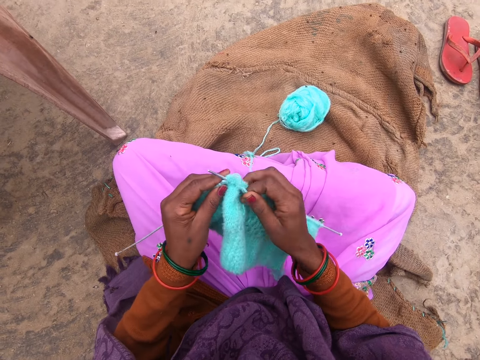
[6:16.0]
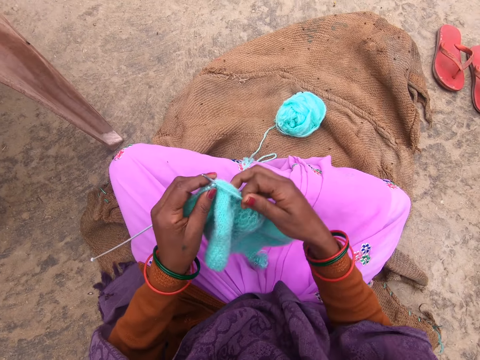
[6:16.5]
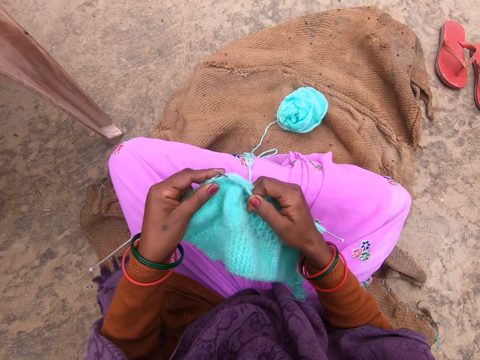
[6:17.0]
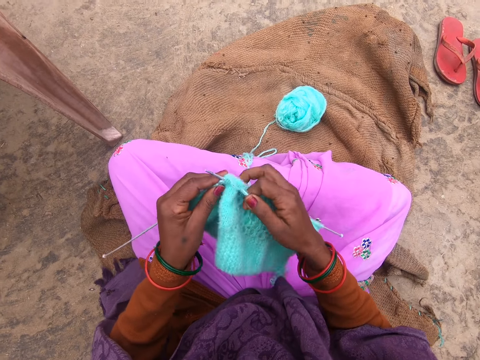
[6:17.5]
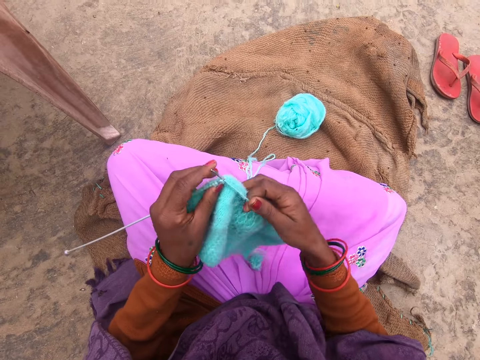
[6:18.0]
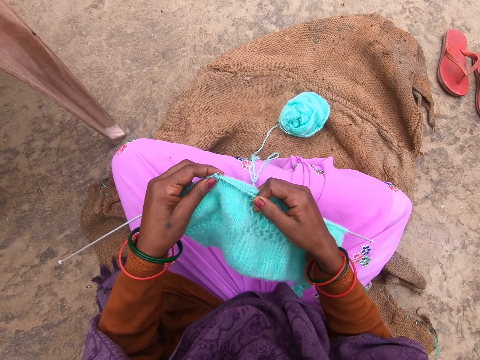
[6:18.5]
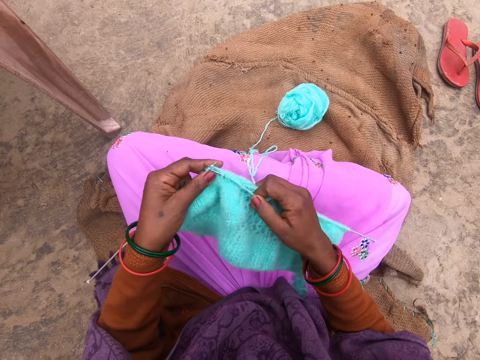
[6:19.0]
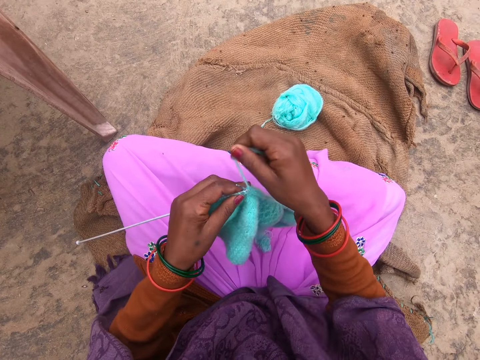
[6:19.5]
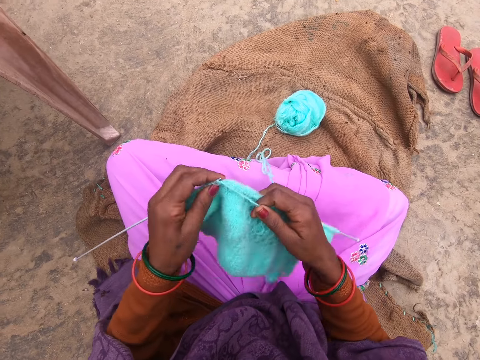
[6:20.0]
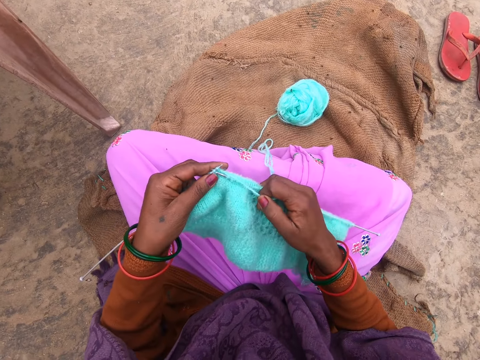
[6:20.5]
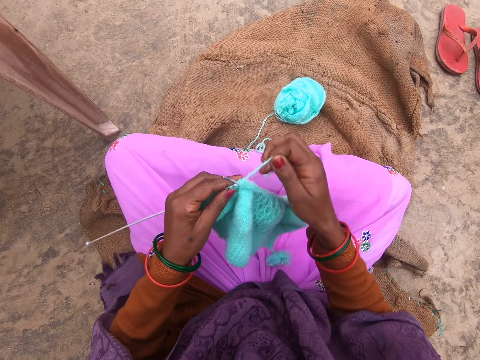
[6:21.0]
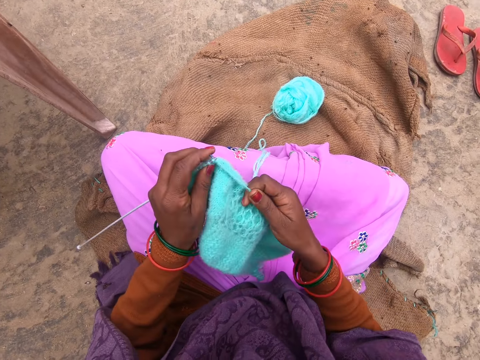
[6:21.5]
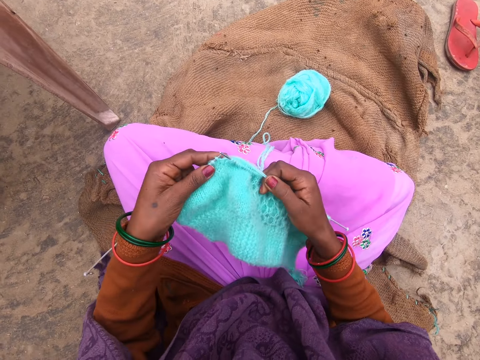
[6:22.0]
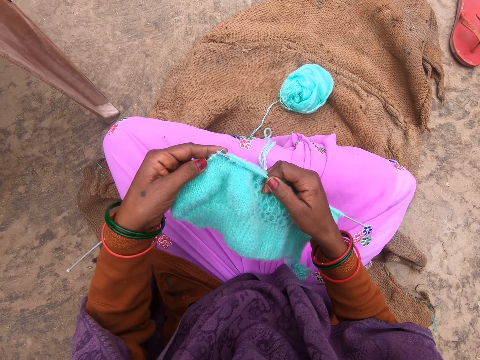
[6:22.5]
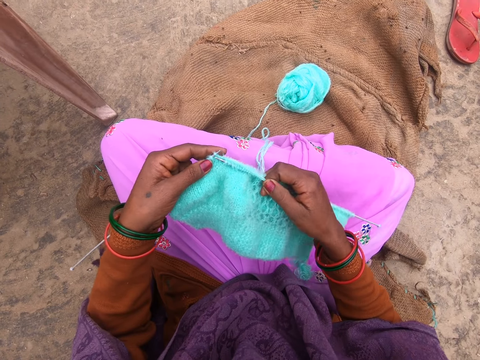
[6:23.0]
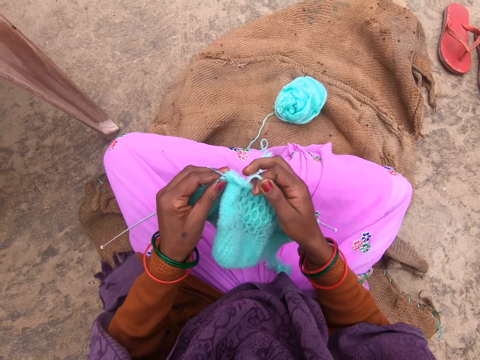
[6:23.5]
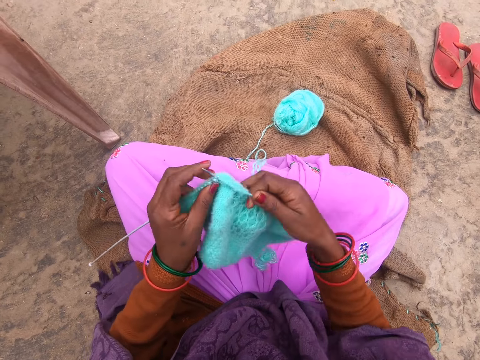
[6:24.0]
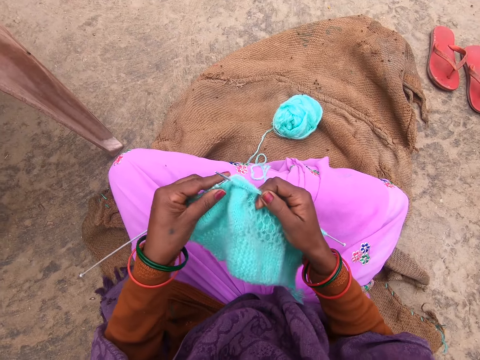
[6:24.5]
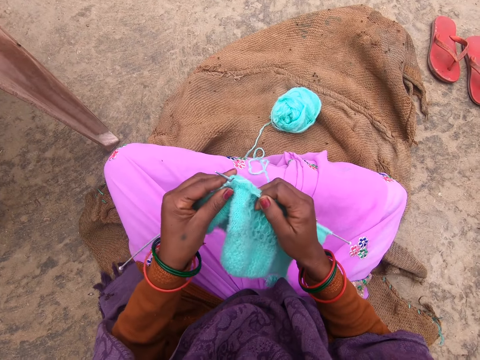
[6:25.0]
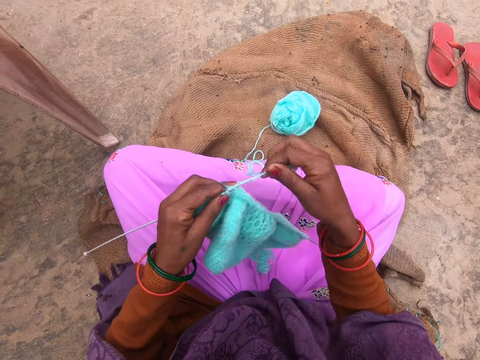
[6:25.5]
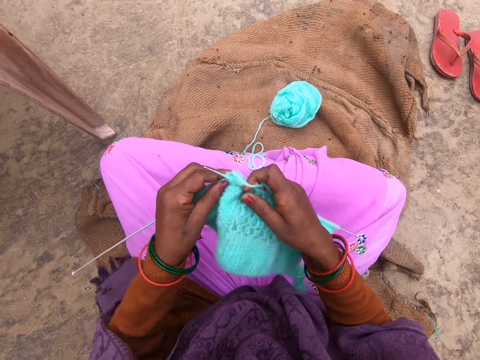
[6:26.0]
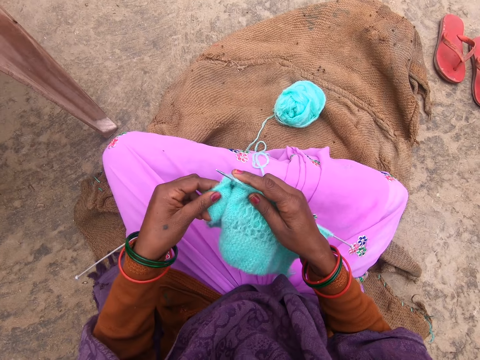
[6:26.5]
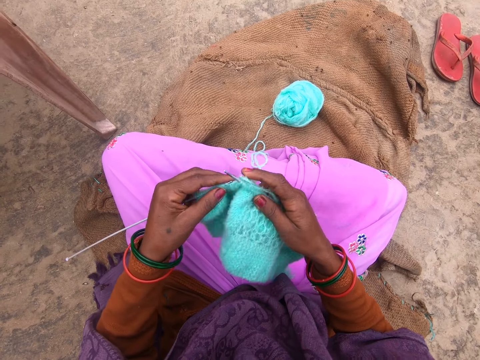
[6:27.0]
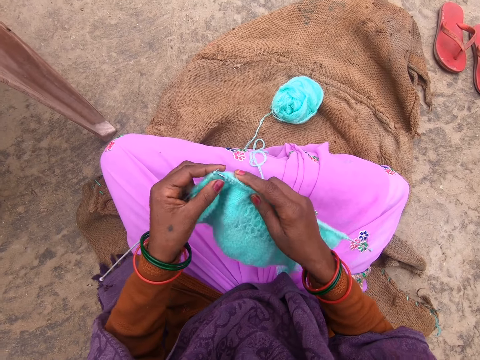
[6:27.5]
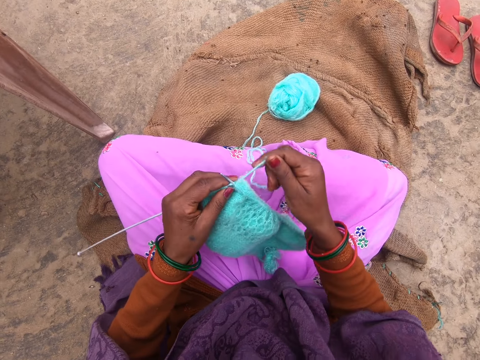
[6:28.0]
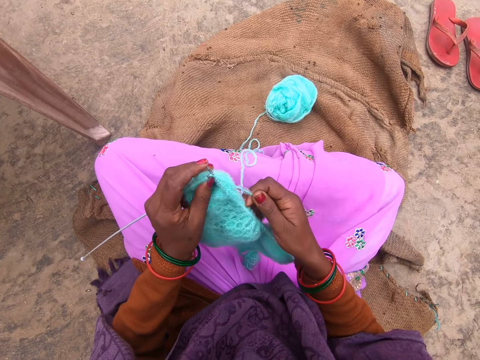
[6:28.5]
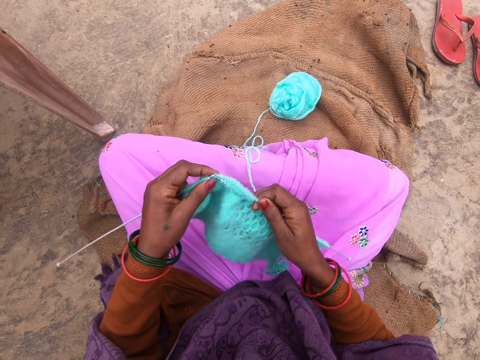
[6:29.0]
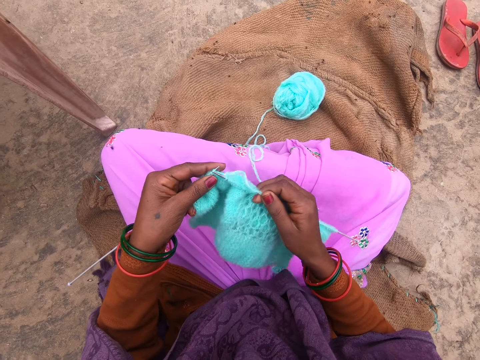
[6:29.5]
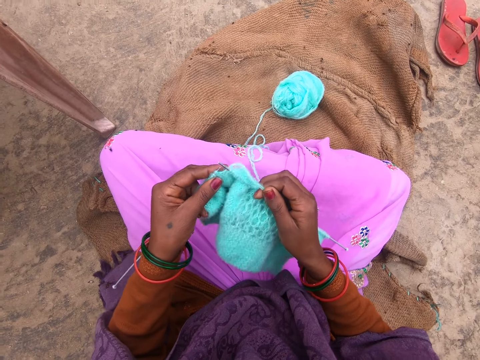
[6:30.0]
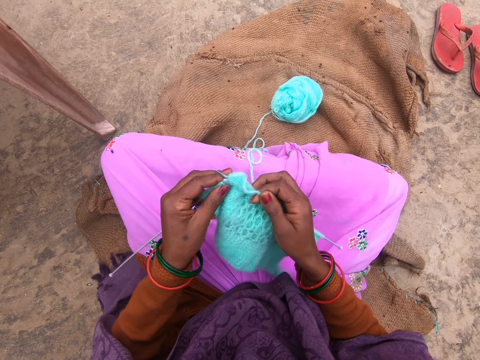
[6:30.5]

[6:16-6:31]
The camera wearer rolls the yarn around a knitting needle. They knit the fabric with the knitting needles. They roll the yarn around the knitting needle. They knit the fabric with the knitting needles. They roll the yarn around the knitting needle. They knit the fabric with the knitting needles. They roll the yarn around the knitting needle. They knit the fabric with the knitting needles. They roll the yarn around the knitting needle. They knit the fabric with the knitting needles. They roll the yarn around the knitting needle. They knit the fabric with the knitting needles. They adjust the fabric. They knit the fabric with the knitting needles. They roll the yarn around the knitting needle. They knit the fabric with the knitting needles.

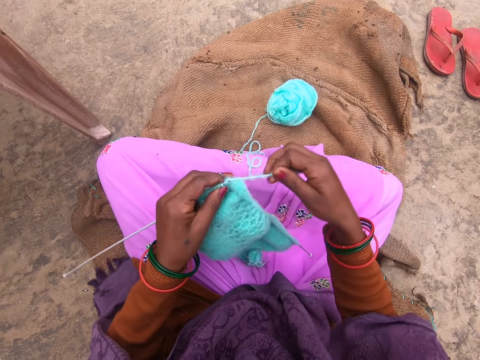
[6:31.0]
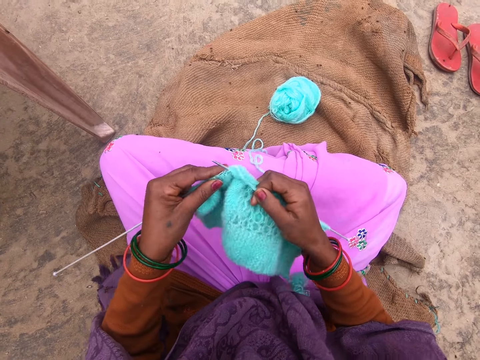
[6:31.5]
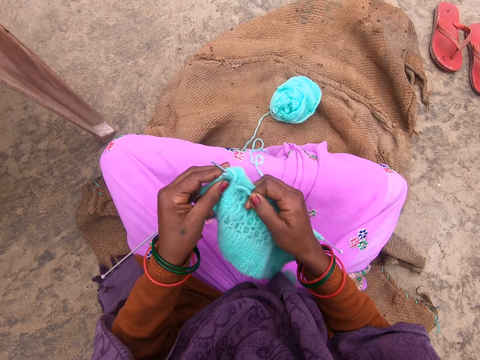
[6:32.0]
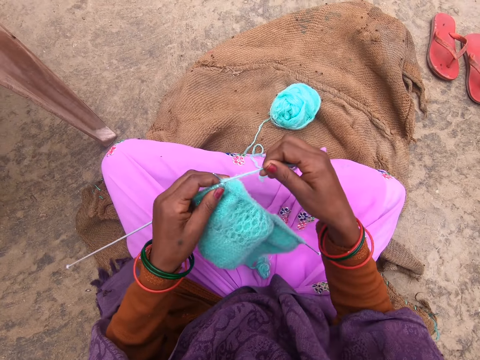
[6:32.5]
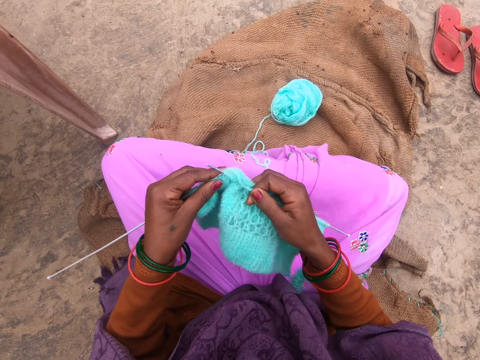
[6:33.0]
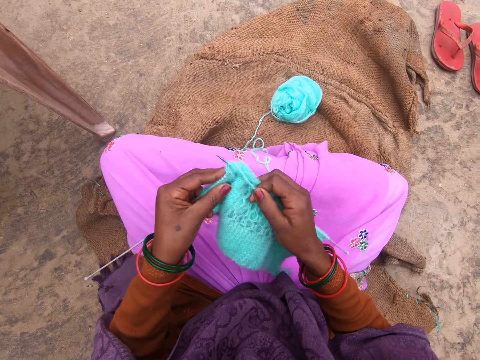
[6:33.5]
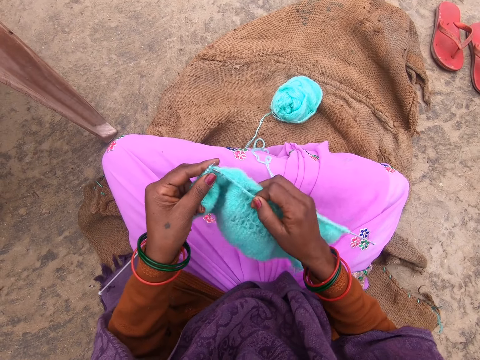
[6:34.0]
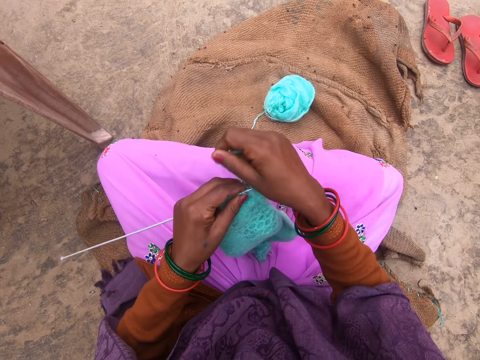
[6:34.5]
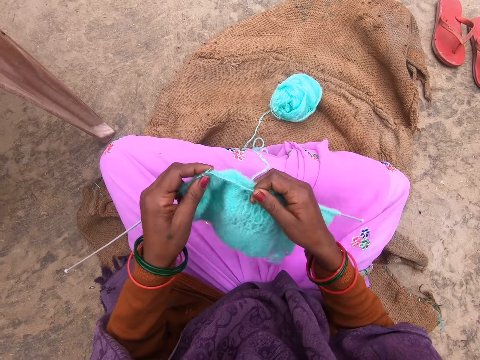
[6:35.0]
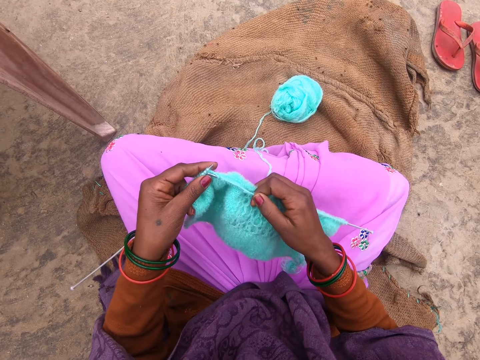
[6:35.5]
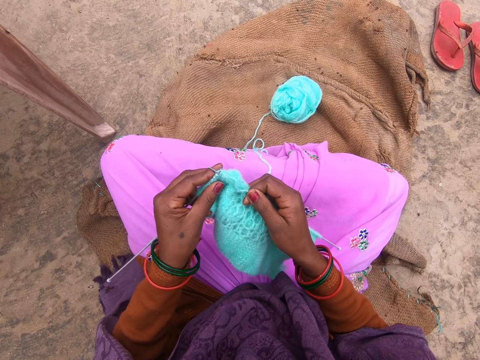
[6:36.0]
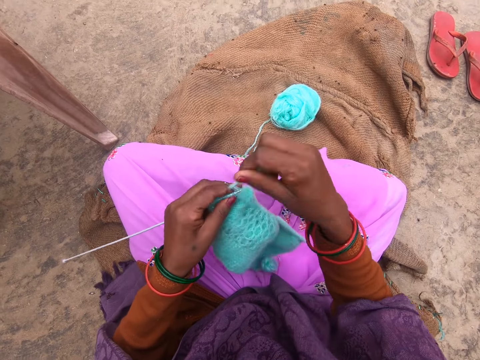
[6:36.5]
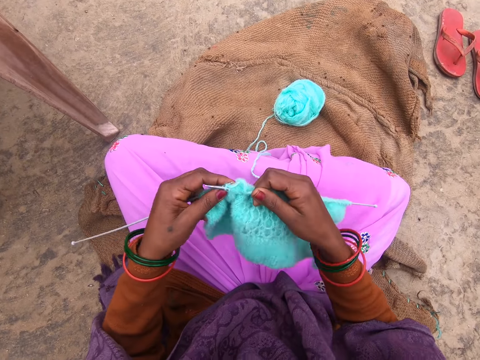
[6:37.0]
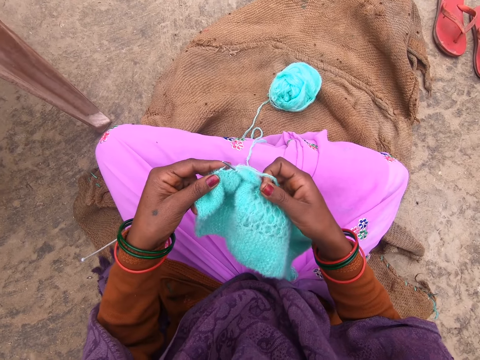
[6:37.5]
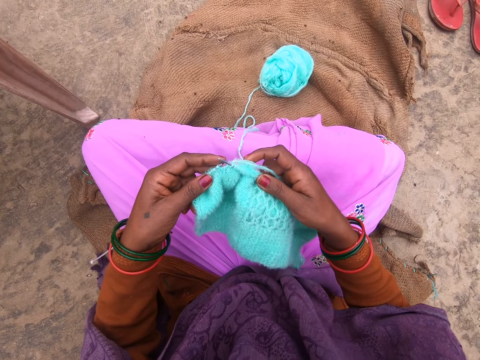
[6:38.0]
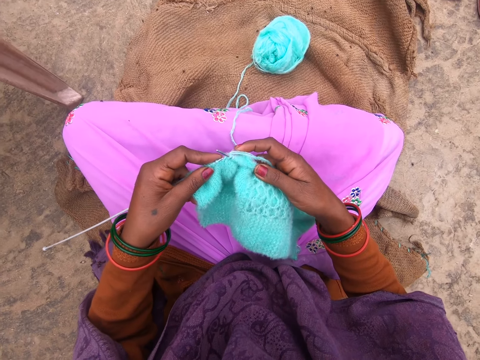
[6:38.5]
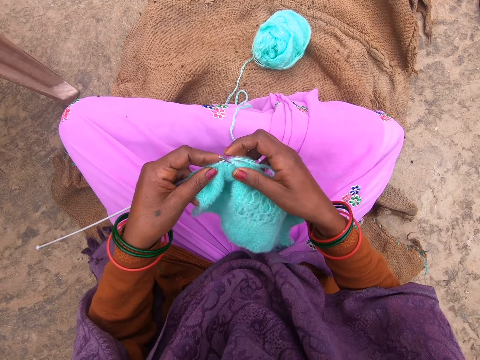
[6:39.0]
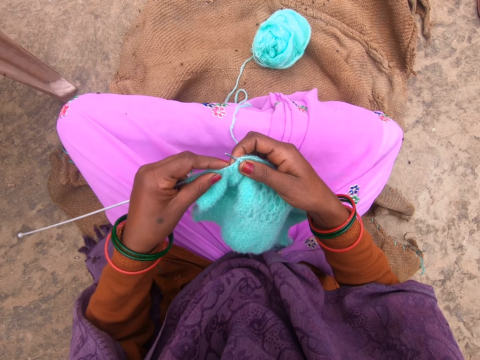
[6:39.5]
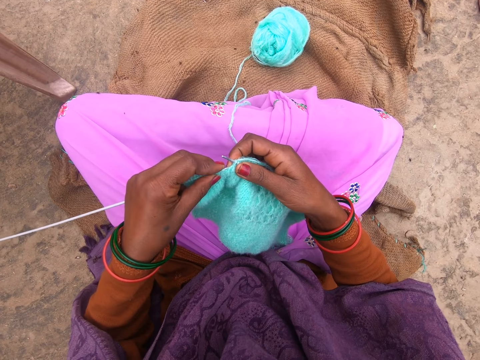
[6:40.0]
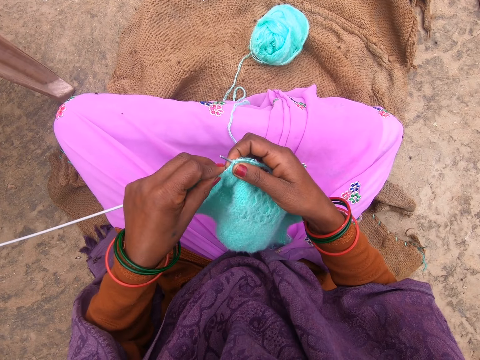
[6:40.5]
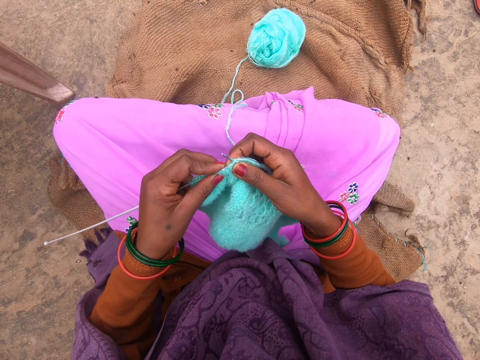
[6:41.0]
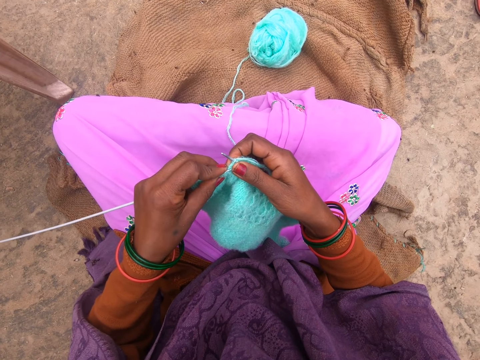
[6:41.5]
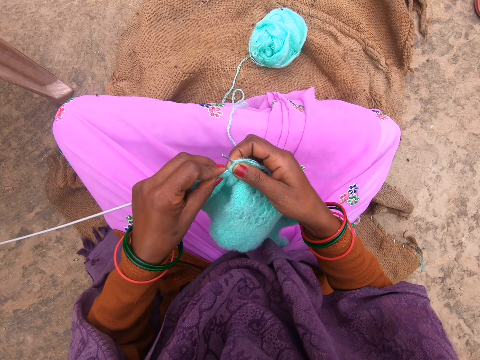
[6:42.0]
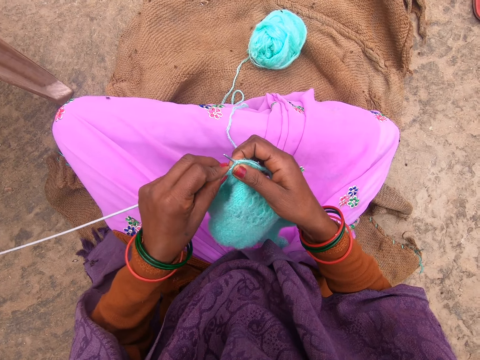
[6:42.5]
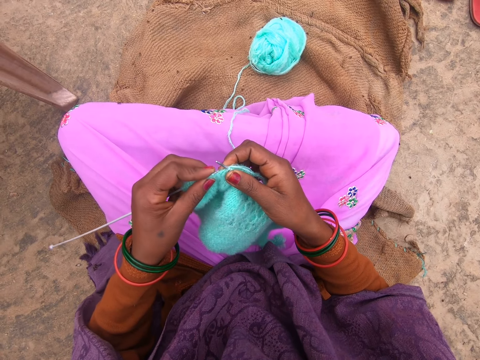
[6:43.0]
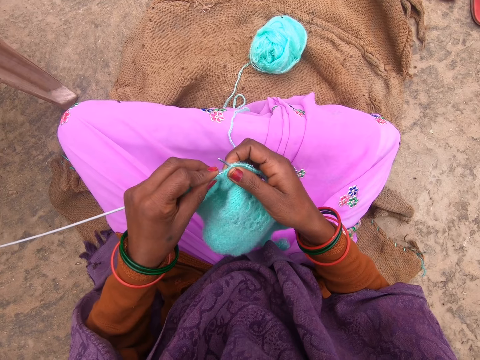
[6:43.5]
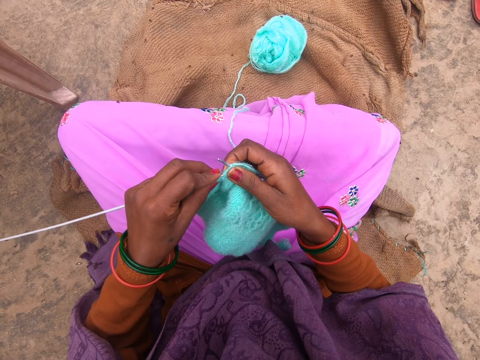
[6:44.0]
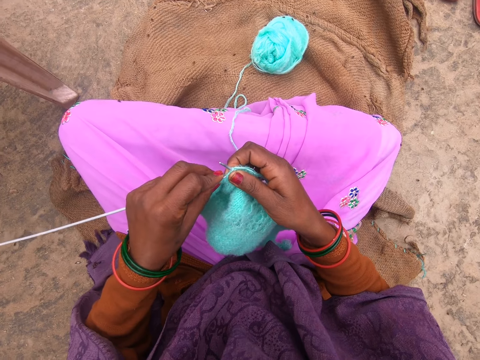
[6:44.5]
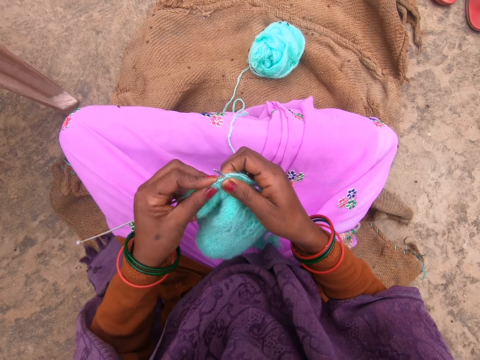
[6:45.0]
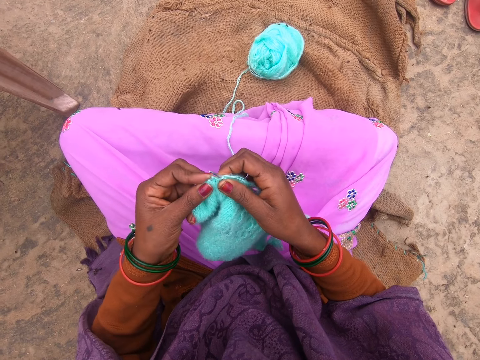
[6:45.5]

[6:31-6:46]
The camera wearer rolls the yarn around a knitting needle. They knit the fabric with the knitting needles. They roll the yarn around the knitting needle. They knit the fabric with the knitting needles. They roll the yarn around the knitting needle. They knit the fabric with the knitting needles. They roll the yarn around the knitting needle. They knit the fabric with the knitting needles.
